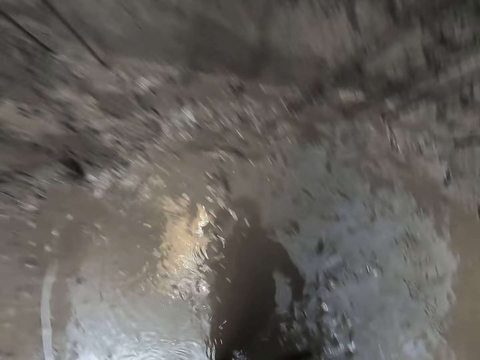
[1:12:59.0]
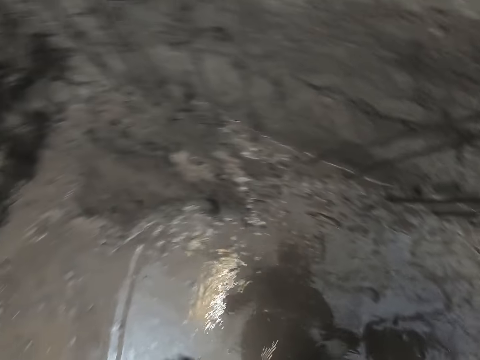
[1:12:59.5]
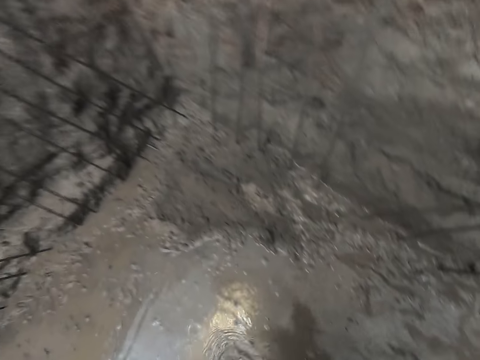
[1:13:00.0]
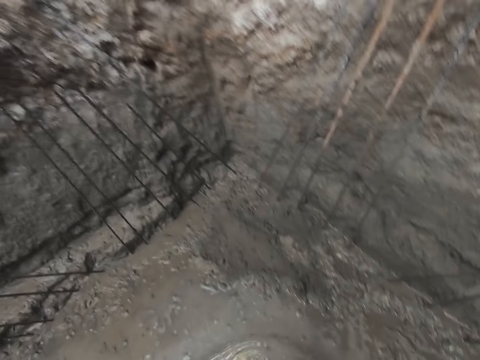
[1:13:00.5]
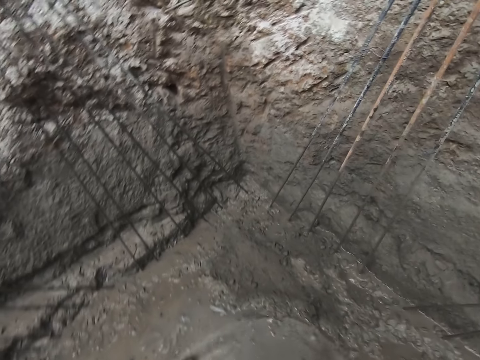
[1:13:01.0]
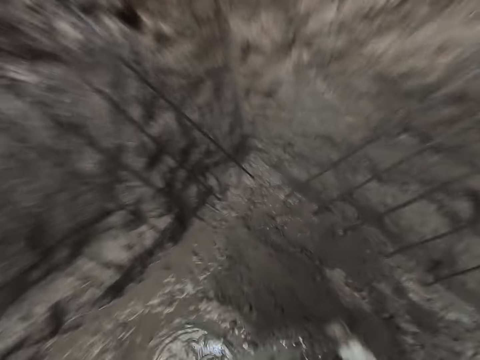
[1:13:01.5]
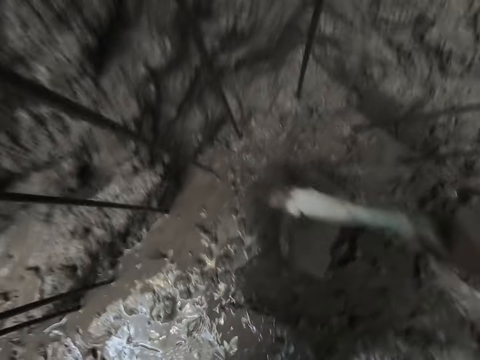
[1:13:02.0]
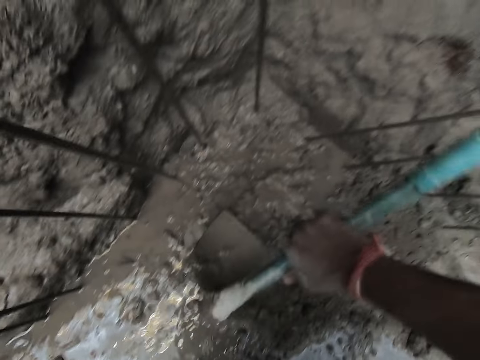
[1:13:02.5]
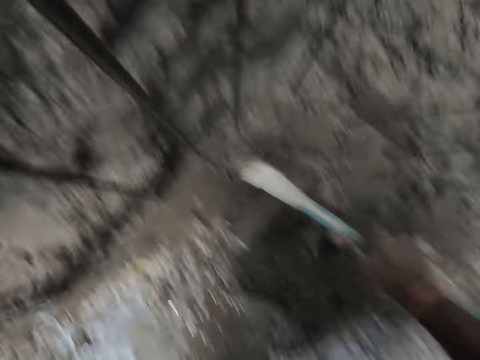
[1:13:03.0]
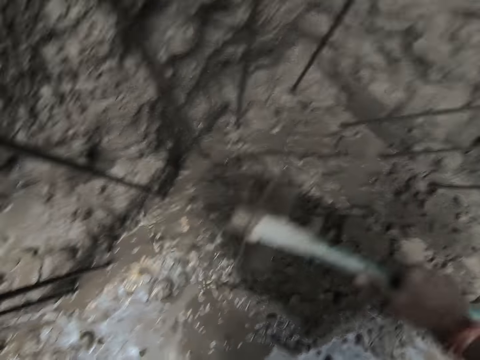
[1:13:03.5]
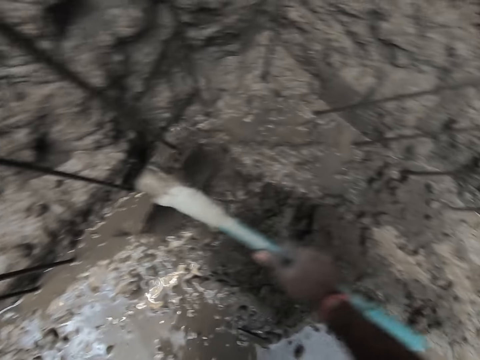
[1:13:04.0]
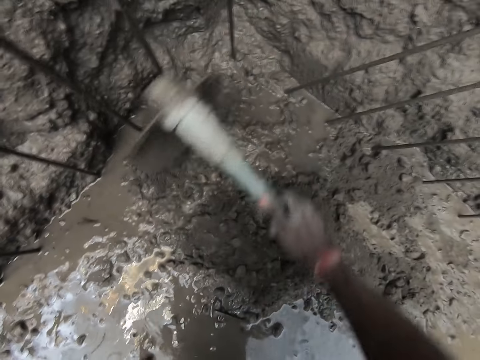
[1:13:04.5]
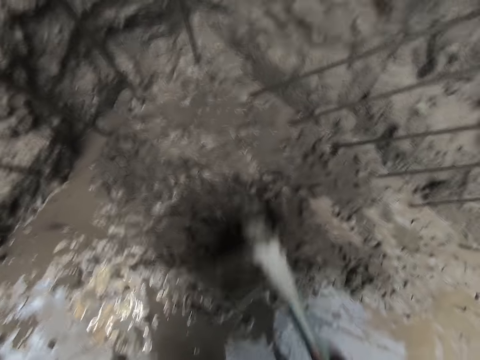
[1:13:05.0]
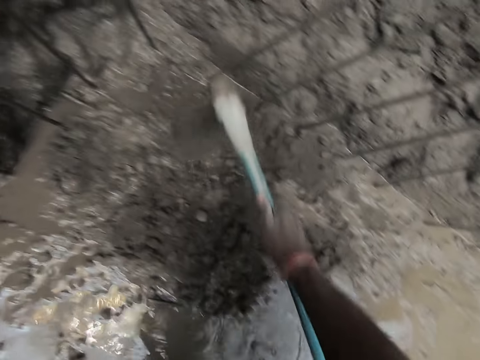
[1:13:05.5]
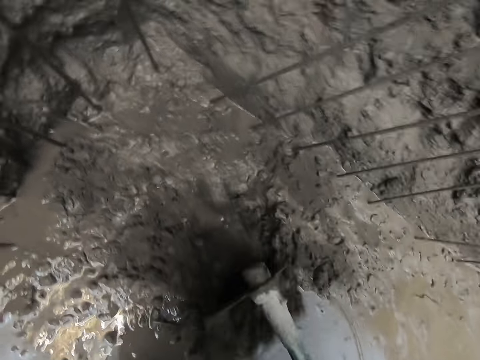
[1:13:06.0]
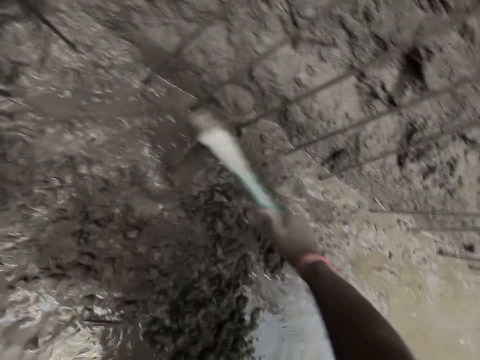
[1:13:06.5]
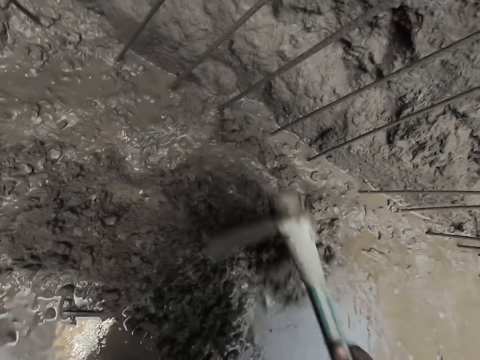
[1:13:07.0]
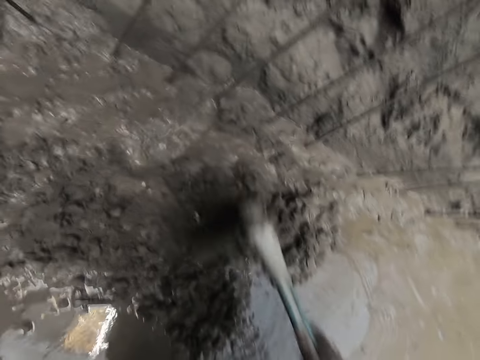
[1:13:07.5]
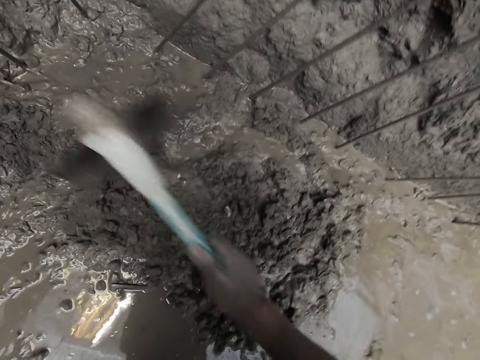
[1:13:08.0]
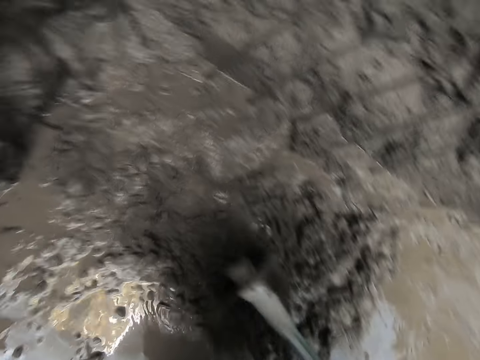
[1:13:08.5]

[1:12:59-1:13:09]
The camera wearer looks around. He concretes the floor with the shovel with his right hand.

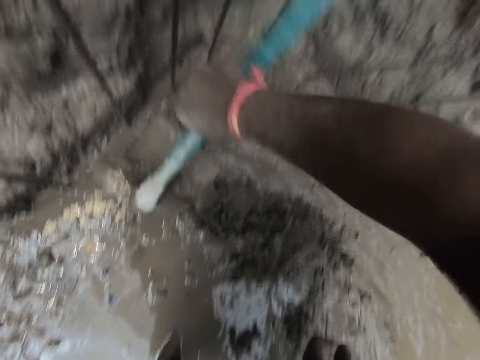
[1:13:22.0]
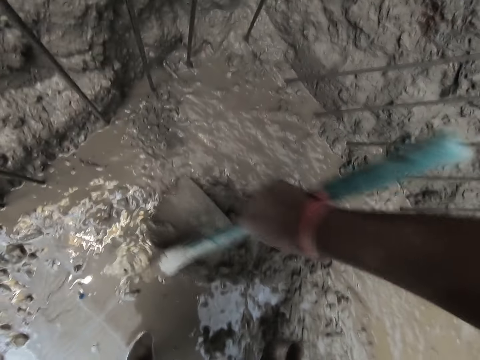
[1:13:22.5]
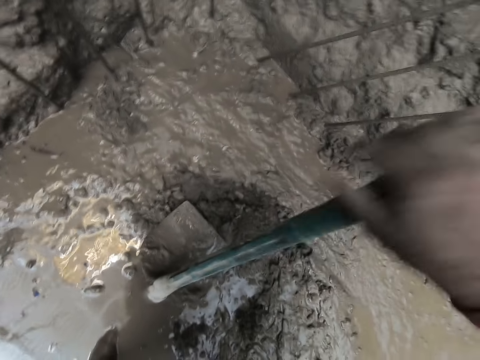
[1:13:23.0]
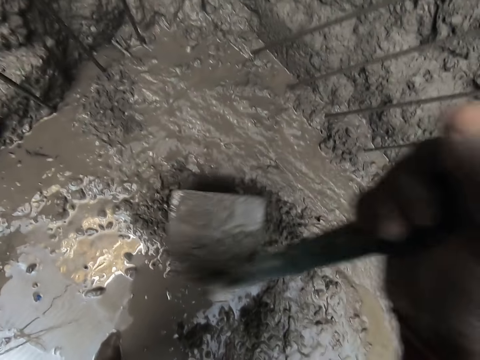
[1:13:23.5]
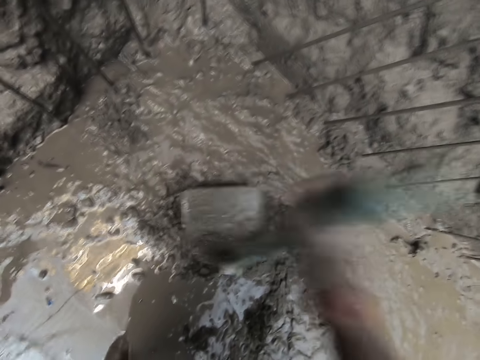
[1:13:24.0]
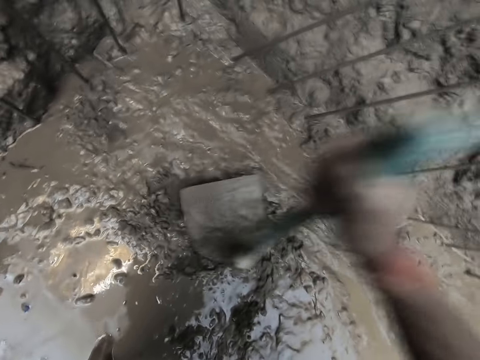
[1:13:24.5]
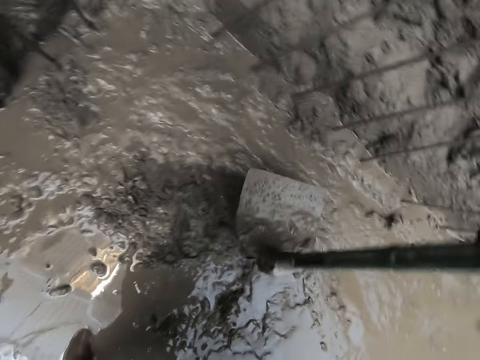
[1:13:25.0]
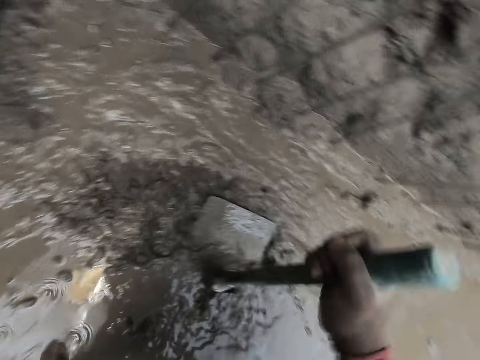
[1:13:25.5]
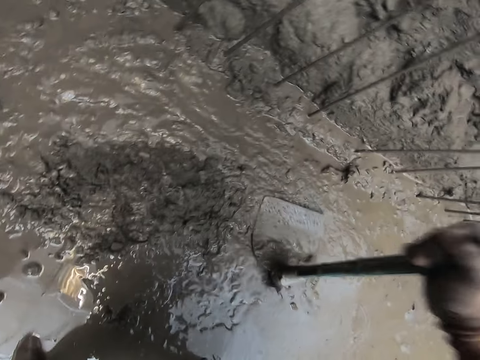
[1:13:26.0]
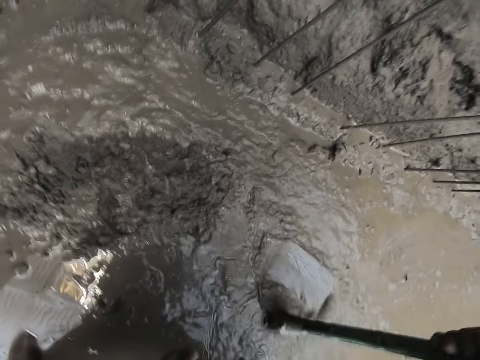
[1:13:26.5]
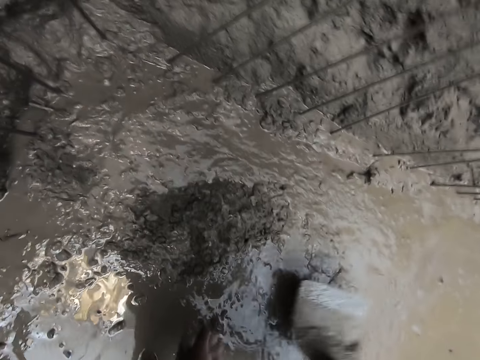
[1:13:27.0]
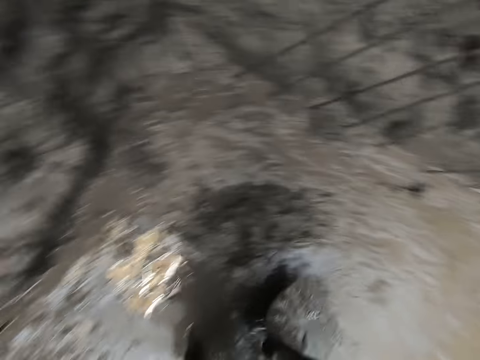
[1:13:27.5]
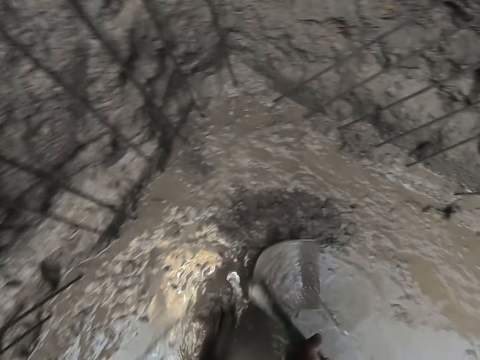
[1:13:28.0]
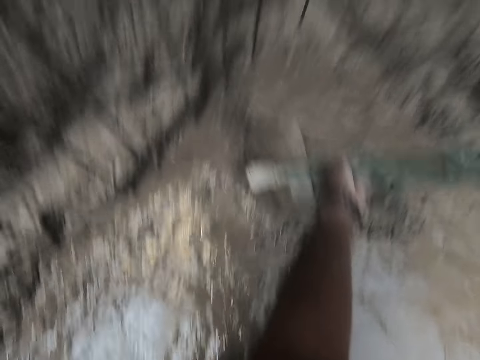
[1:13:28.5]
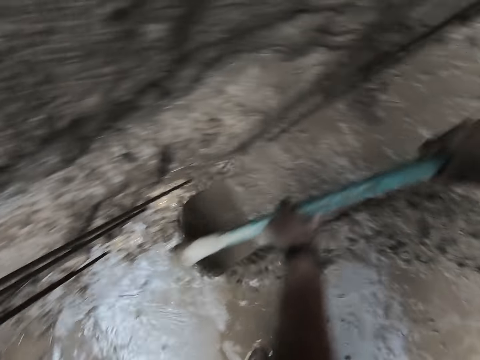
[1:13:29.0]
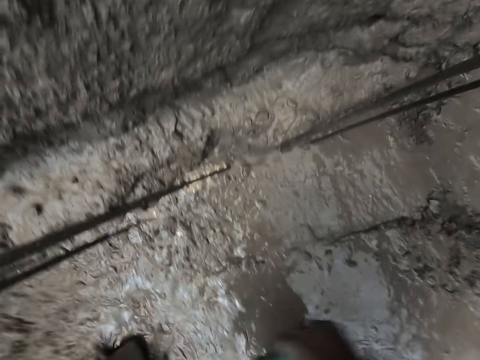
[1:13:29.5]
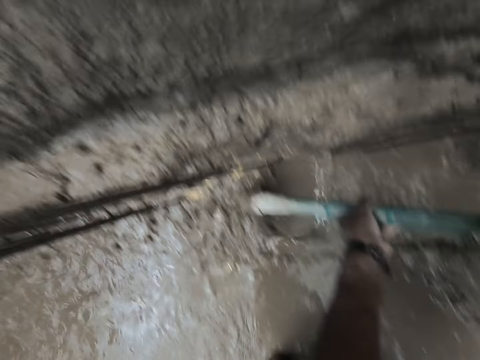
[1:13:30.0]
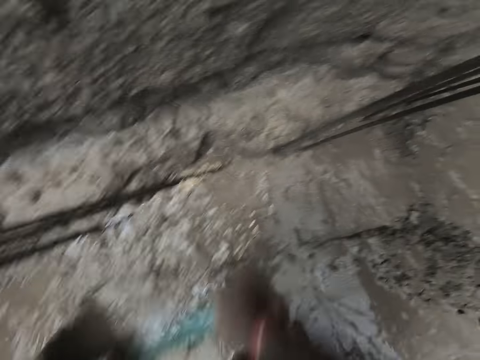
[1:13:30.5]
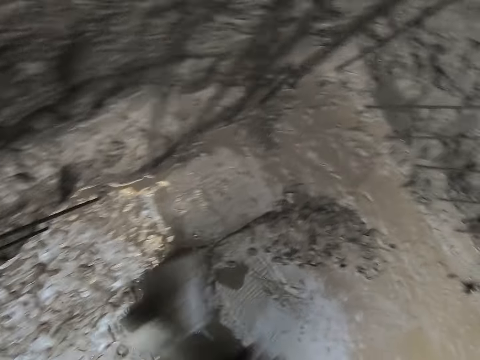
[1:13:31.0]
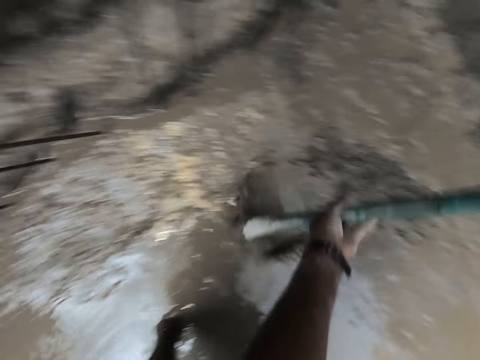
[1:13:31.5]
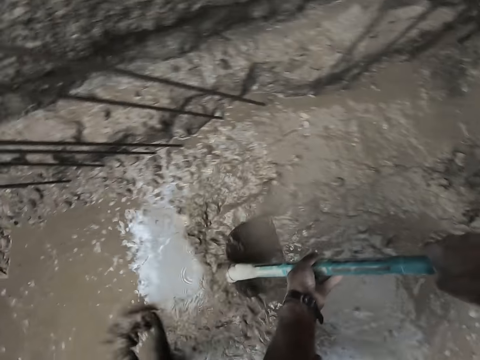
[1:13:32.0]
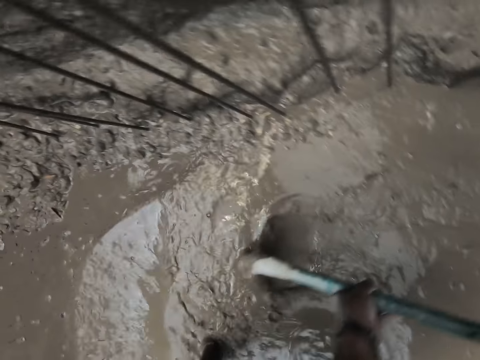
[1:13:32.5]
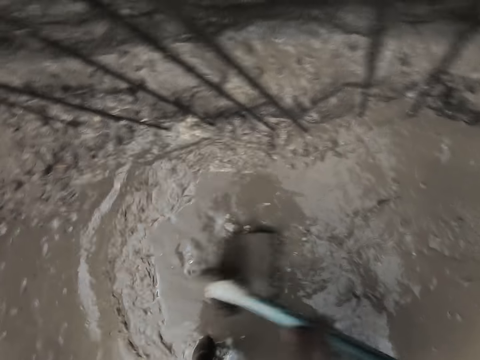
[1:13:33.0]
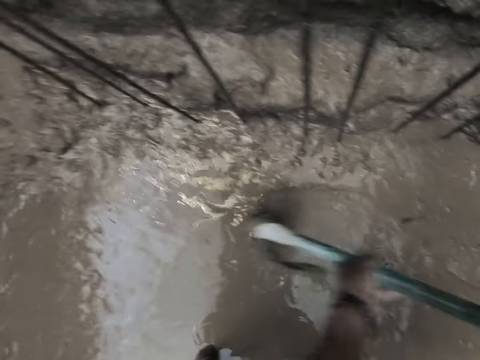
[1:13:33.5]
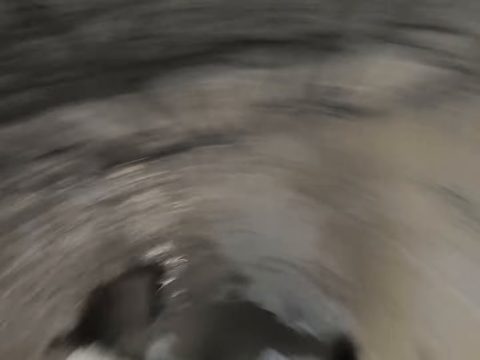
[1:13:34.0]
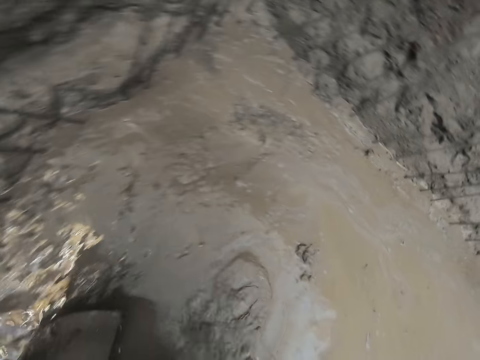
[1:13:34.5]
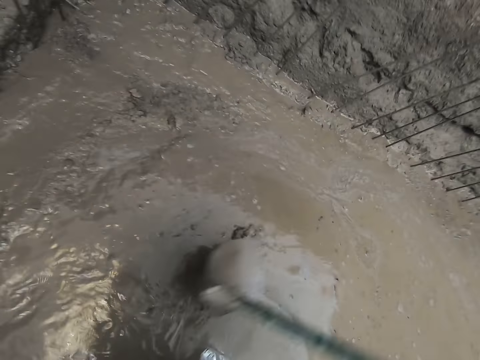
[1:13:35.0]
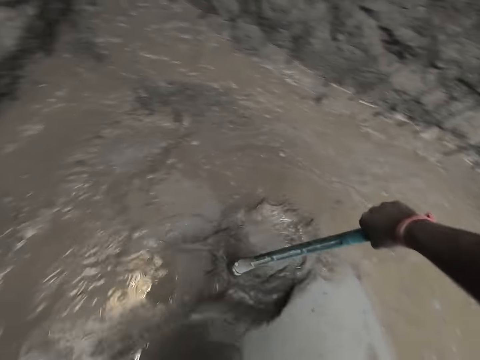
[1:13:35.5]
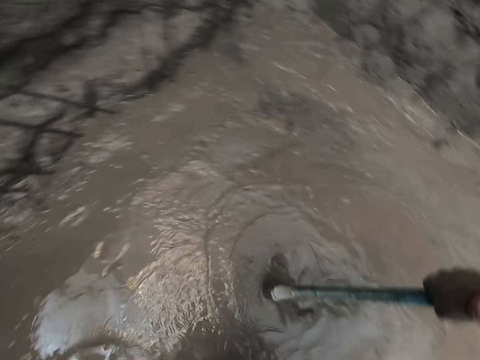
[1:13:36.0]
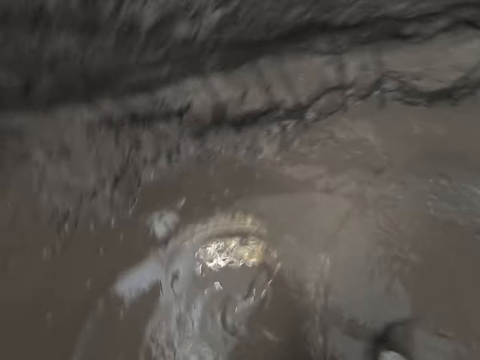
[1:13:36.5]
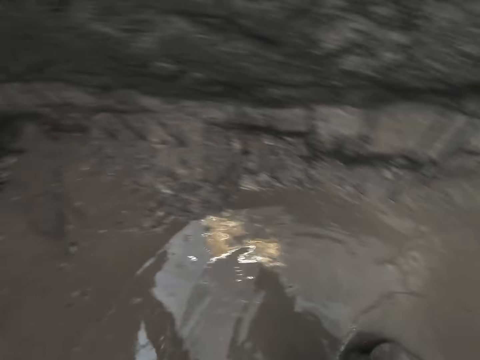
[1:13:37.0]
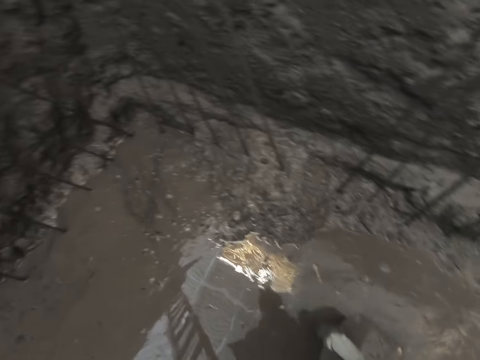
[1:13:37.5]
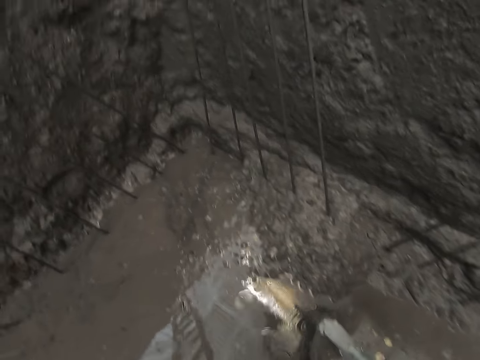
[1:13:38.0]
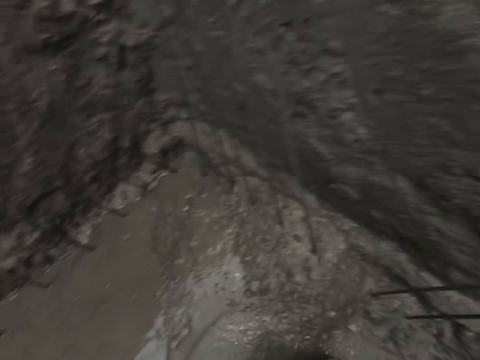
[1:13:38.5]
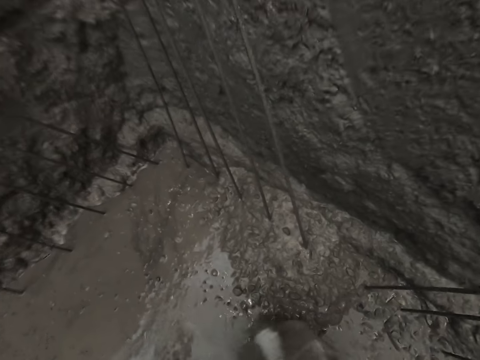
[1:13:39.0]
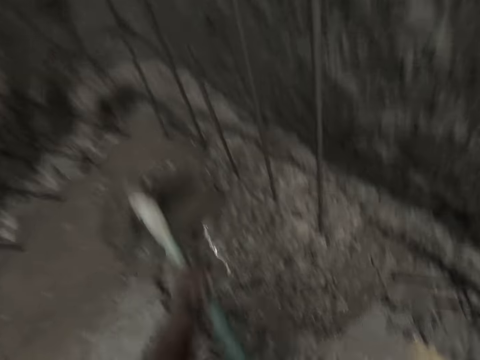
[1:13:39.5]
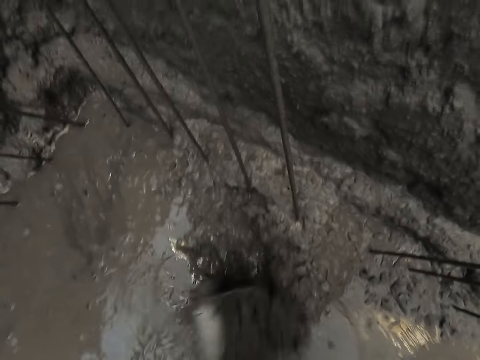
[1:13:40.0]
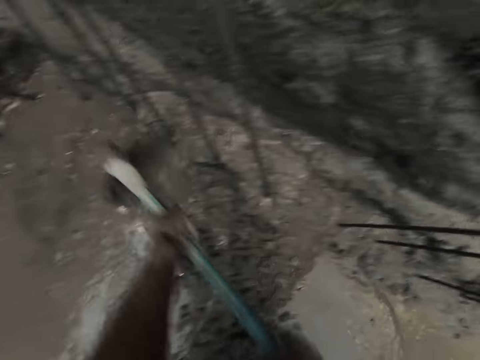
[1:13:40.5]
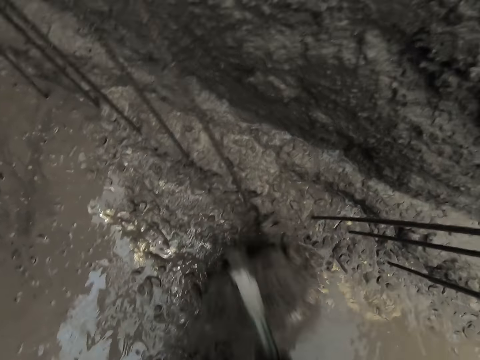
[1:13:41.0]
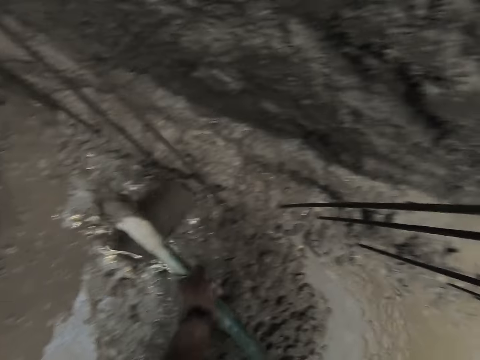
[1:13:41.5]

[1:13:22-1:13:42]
The camera wearer hits the cement solution on the ground with a hoe or shovel. They concrete the floor with the shovel with both hands. They look around and spread the cement solution with the hoe.
